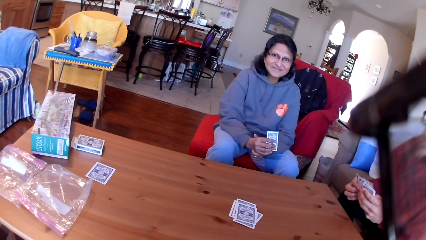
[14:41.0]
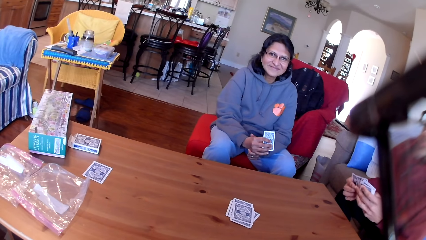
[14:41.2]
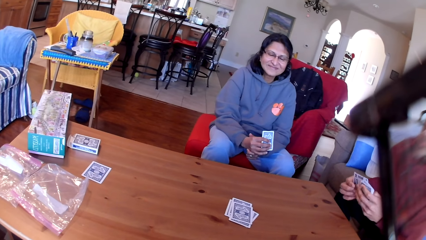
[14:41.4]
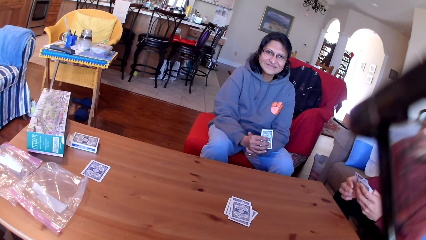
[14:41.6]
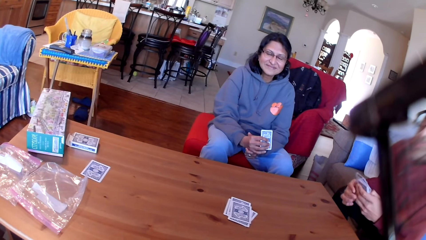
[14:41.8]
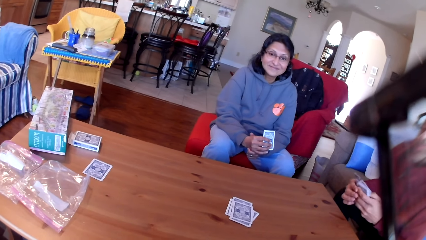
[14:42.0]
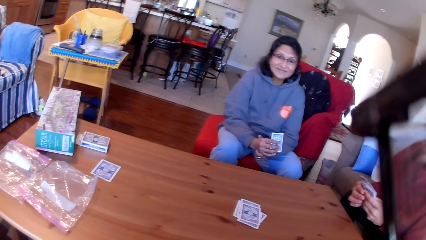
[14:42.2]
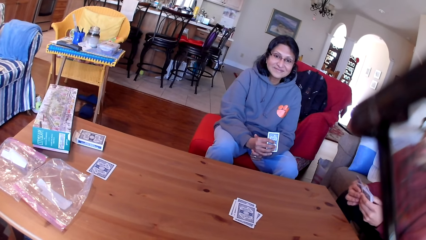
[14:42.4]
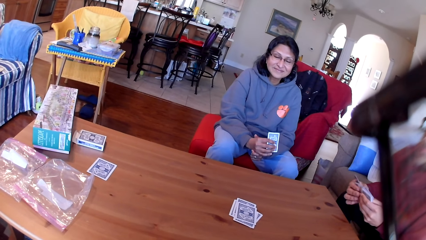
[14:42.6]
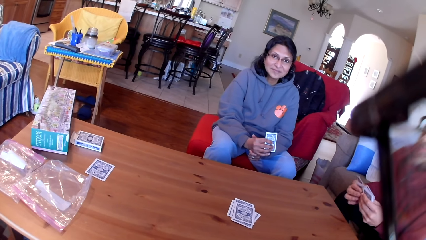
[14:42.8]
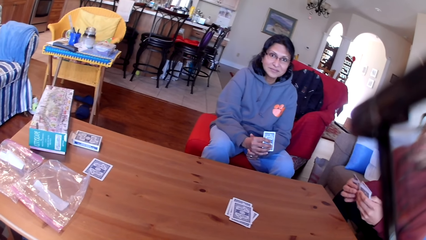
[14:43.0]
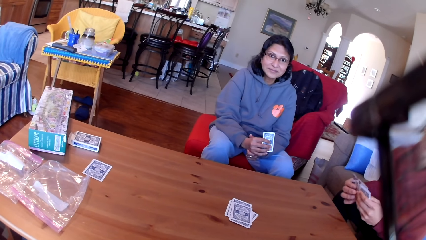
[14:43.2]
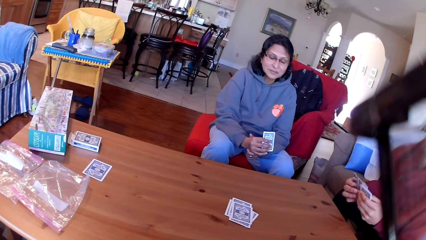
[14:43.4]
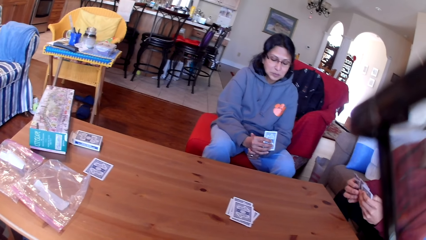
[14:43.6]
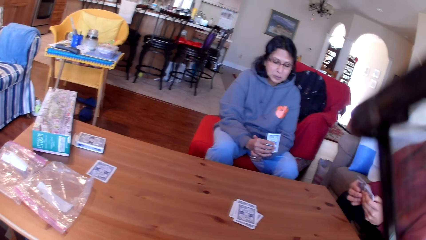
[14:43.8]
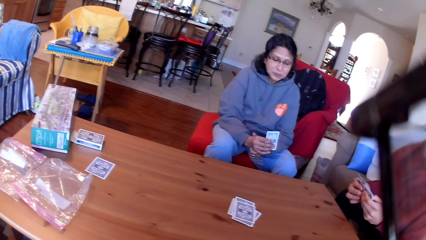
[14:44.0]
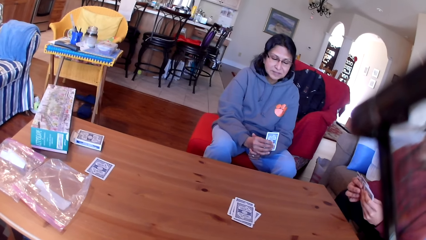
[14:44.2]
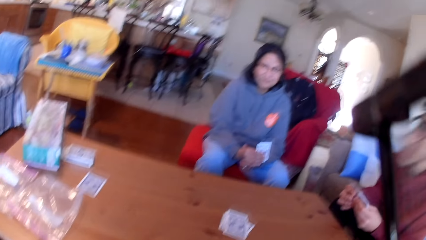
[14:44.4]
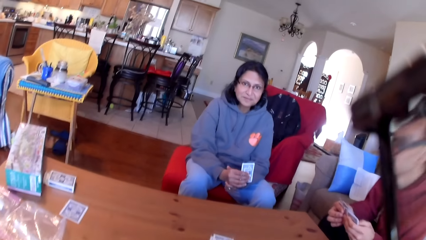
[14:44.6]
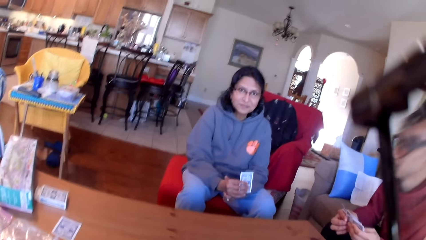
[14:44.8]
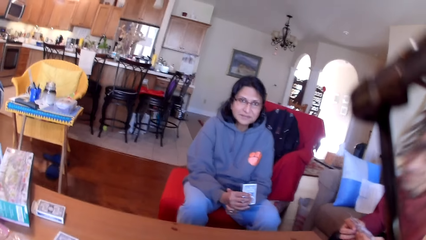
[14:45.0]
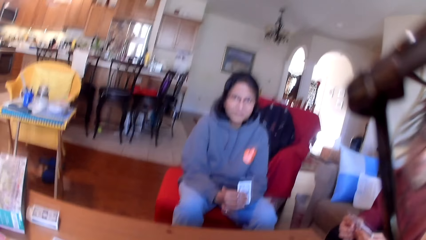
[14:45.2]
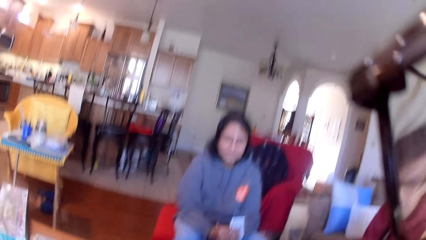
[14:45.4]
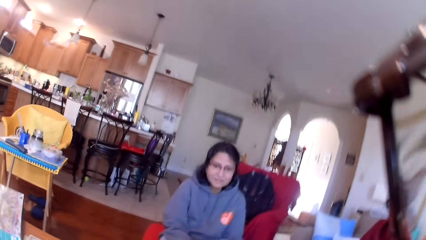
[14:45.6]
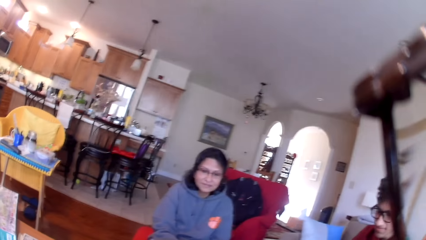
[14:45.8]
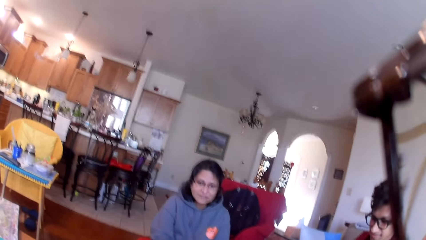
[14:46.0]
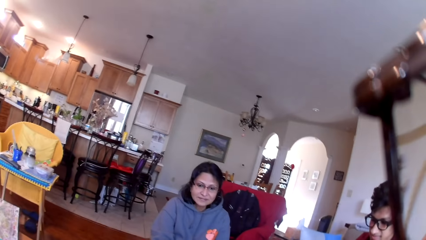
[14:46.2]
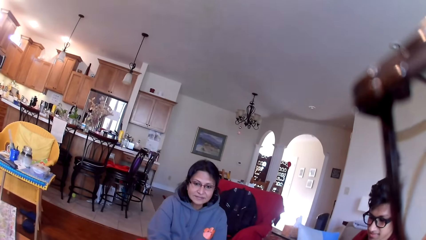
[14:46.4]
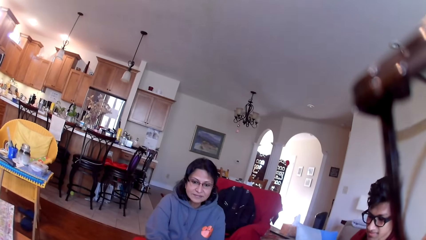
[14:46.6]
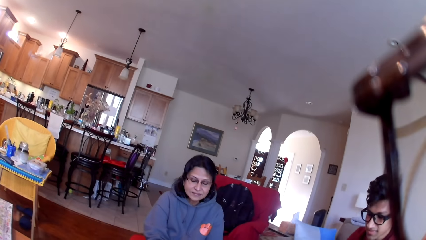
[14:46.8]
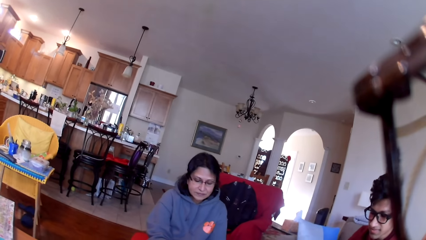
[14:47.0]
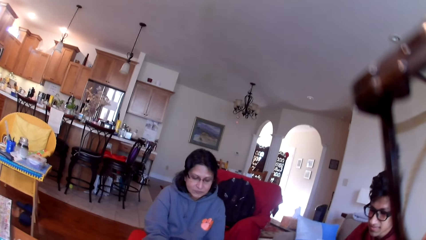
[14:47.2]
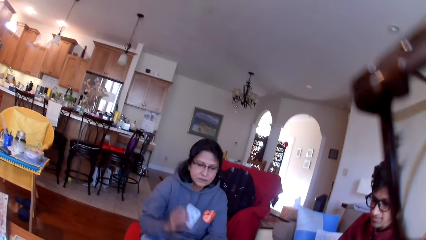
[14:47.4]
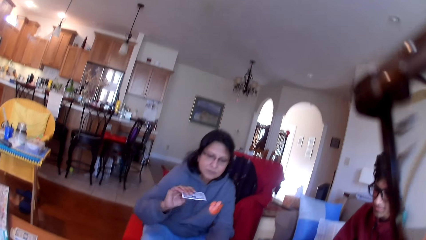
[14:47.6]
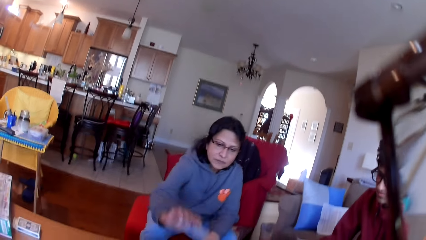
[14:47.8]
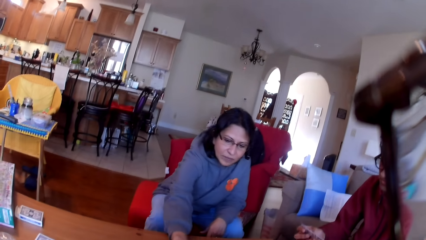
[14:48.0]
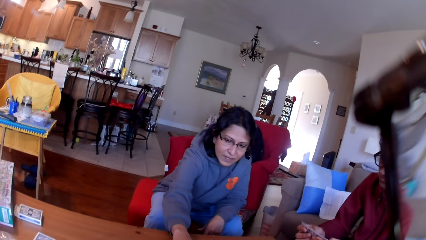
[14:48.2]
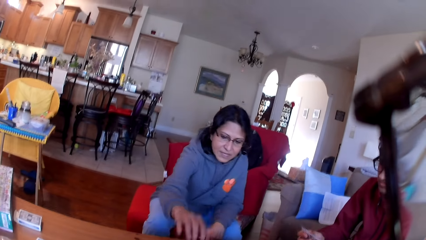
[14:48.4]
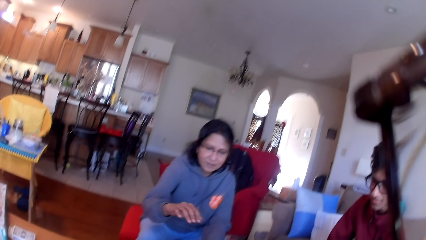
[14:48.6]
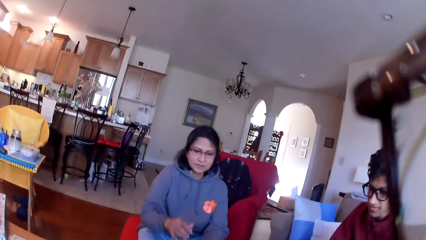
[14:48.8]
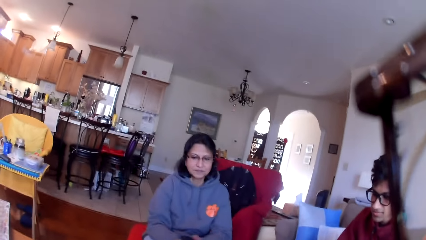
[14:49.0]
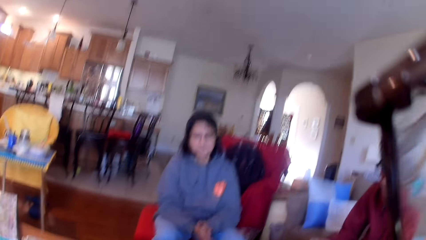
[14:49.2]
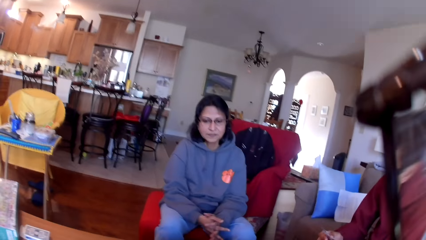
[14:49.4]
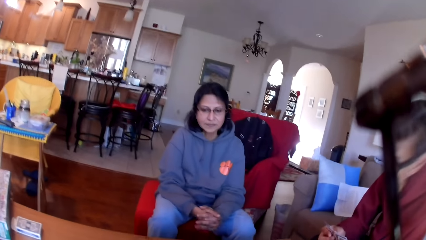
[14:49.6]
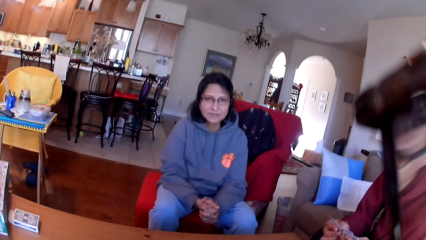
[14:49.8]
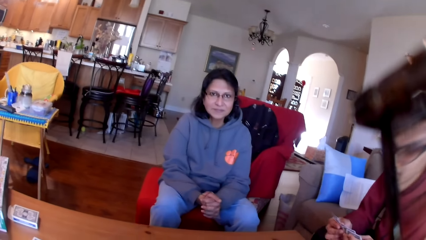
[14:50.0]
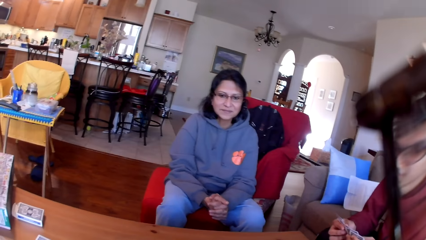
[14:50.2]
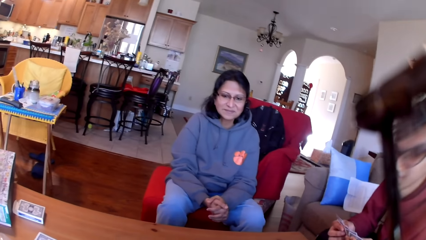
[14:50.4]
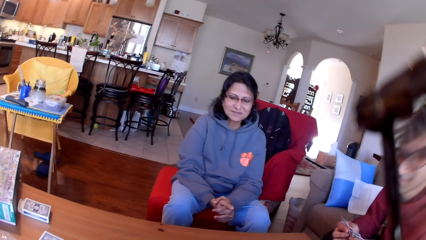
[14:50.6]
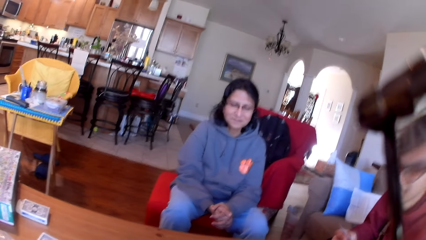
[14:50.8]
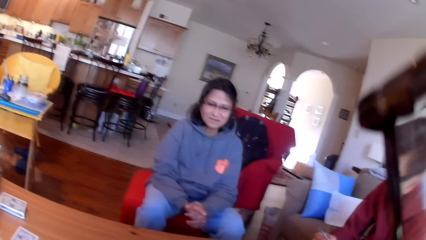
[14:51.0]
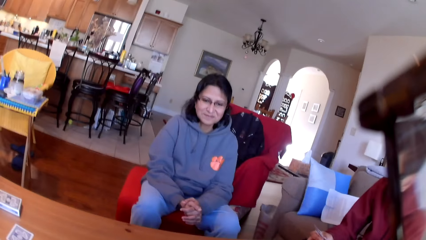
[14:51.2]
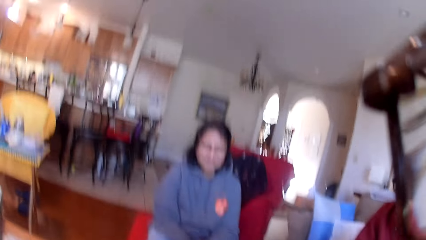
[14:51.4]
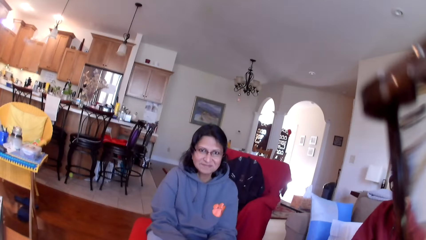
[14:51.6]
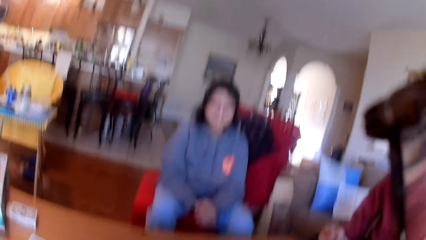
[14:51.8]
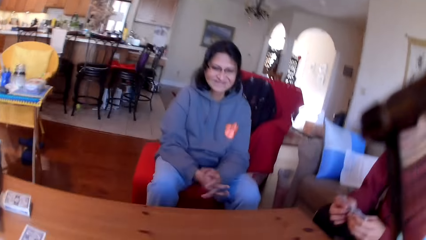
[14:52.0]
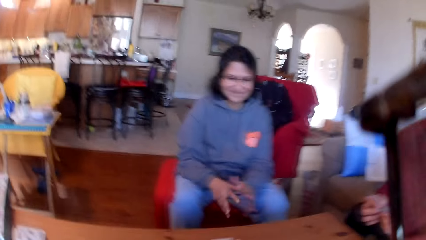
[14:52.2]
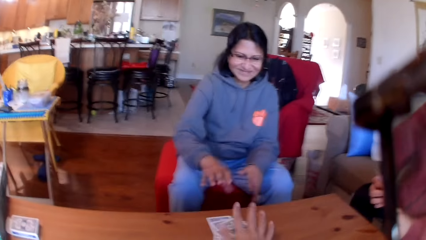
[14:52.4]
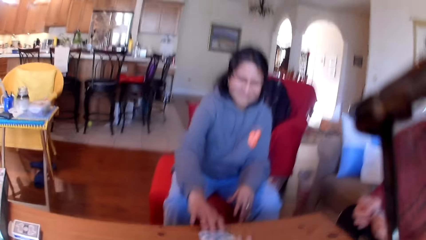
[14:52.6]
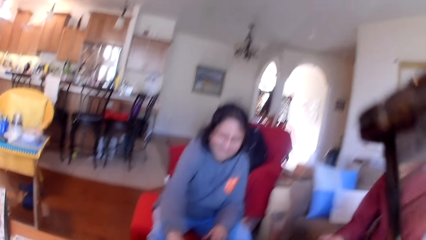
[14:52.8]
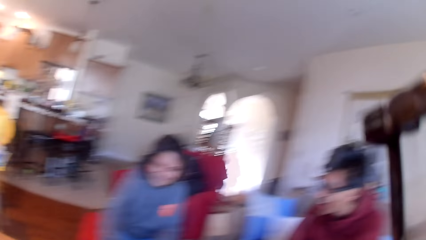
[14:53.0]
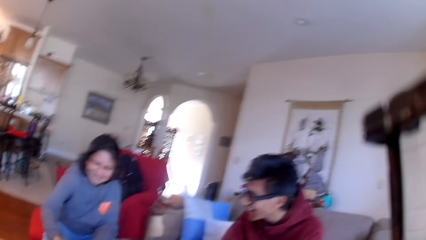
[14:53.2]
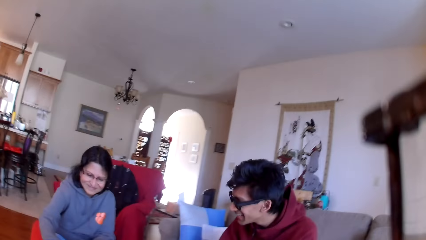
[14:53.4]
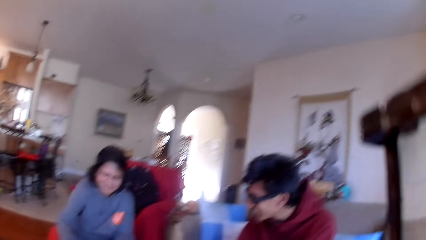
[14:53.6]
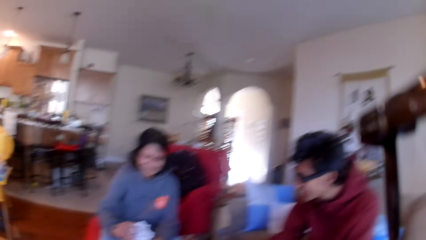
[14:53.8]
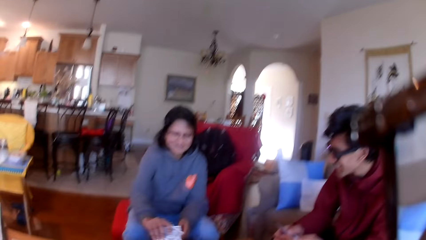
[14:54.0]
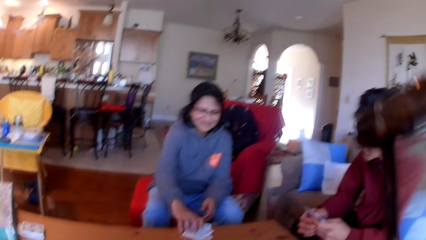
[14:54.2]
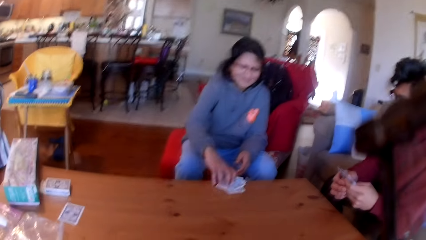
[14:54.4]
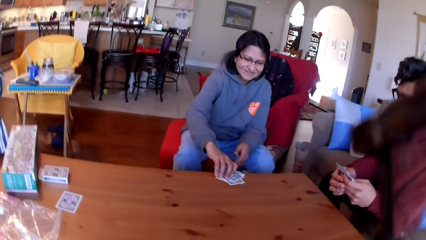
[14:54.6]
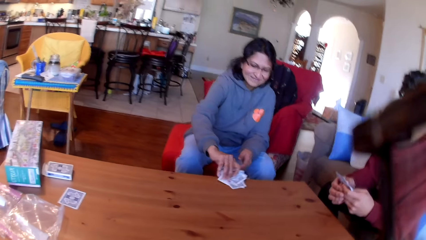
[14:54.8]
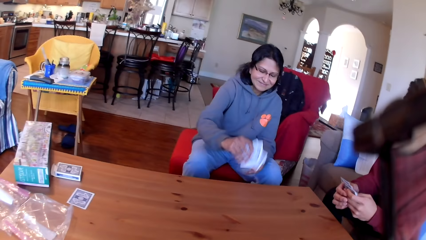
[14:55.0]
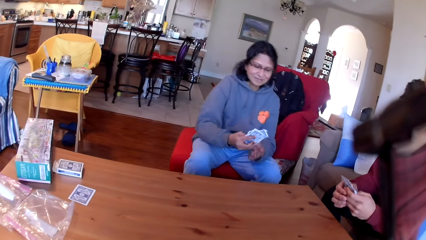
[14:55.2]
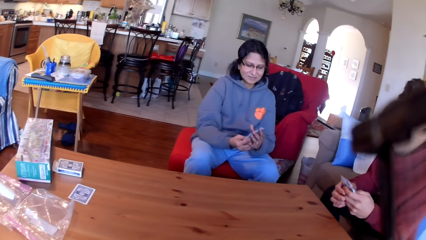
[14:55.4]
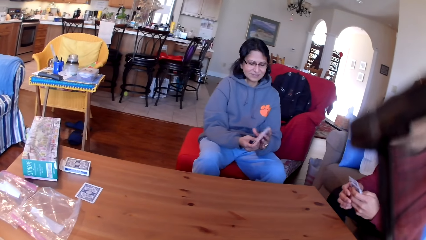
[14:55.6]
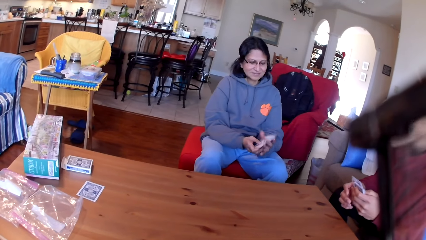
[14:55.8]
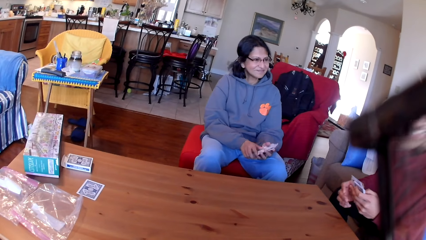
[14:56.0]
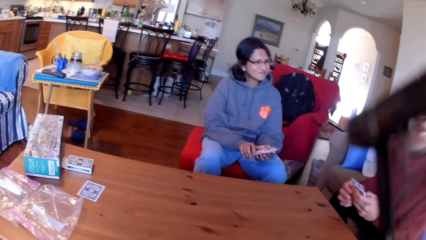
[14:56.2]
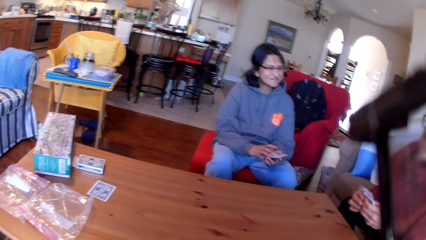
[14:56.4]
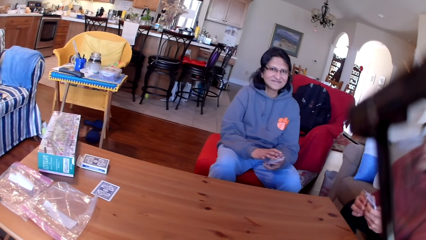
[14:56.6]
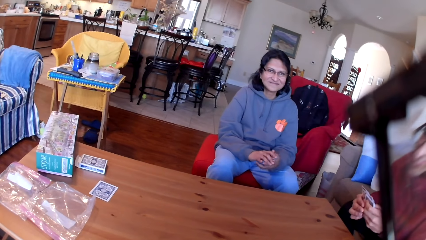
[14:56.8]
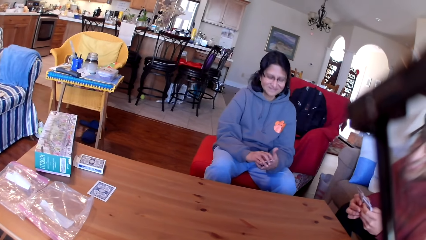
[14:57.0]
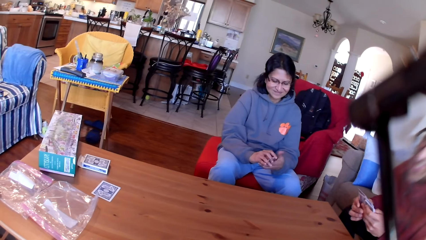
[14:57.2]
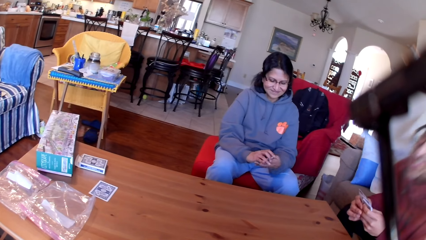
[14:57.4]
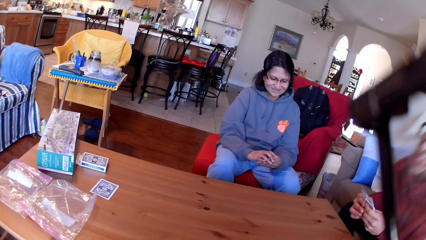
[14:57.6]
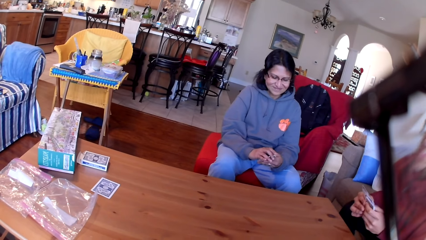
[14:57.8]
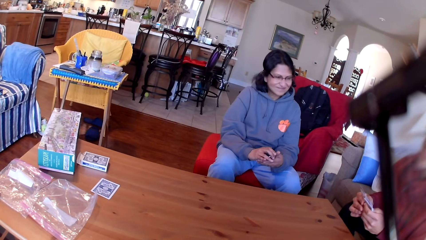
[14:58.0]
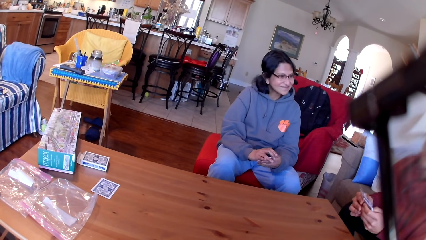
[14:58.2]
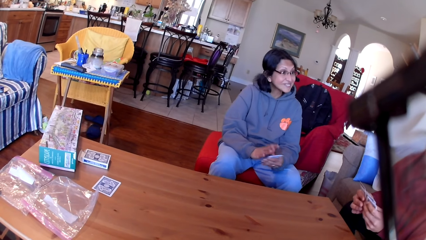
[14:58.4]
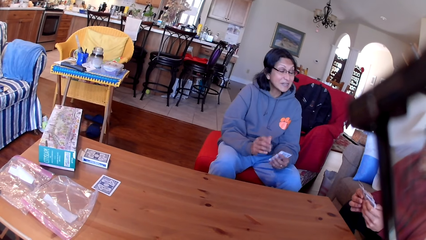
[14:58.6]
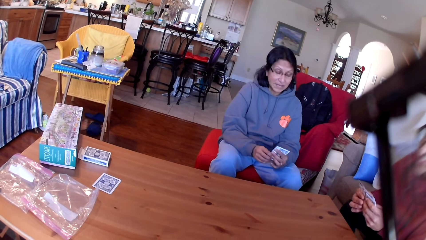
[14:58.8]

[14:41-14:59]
A woman stares at another person. A man moves the cards in his hands. The woman places a card on the table. The woman stares at the other person. The camera wearer looks around the house. The woman picks up the cards from the table. The man moves the cards in his hands.
